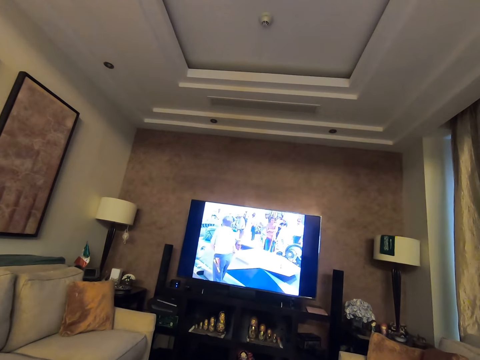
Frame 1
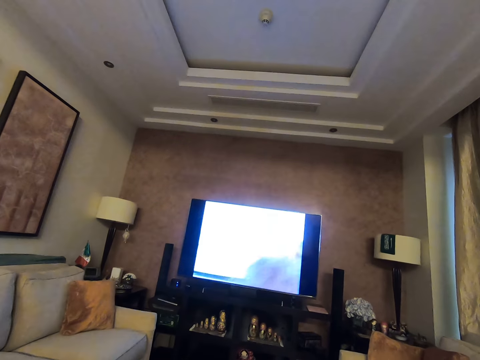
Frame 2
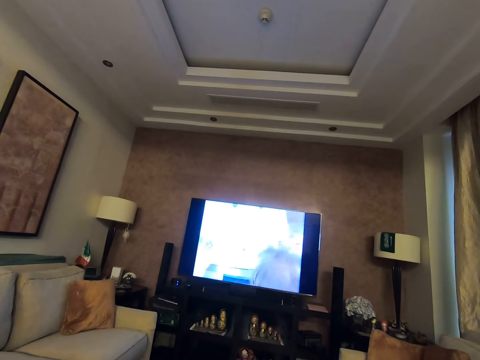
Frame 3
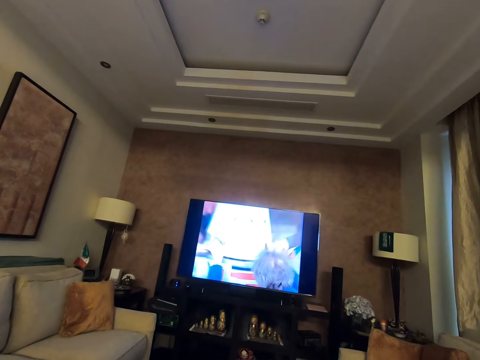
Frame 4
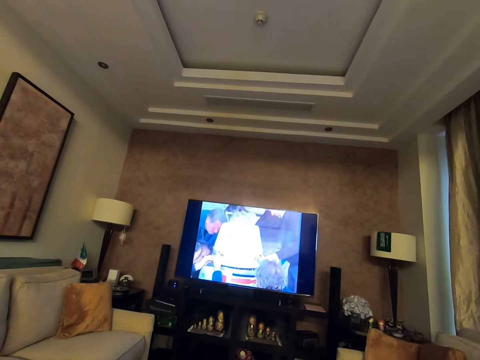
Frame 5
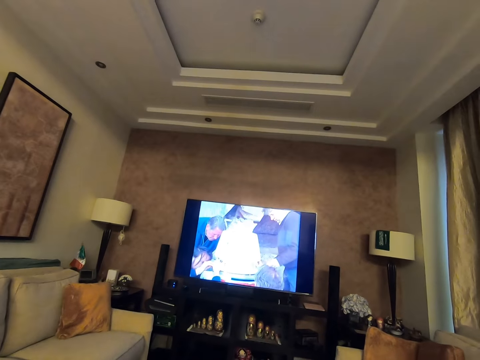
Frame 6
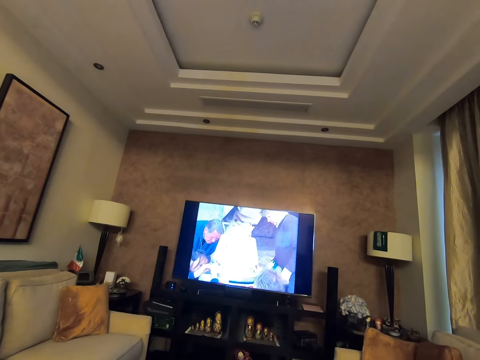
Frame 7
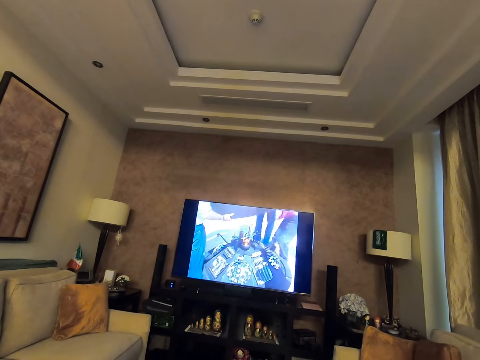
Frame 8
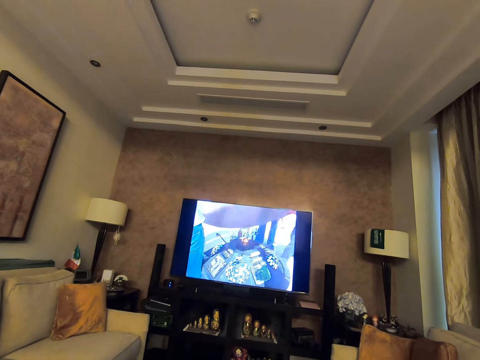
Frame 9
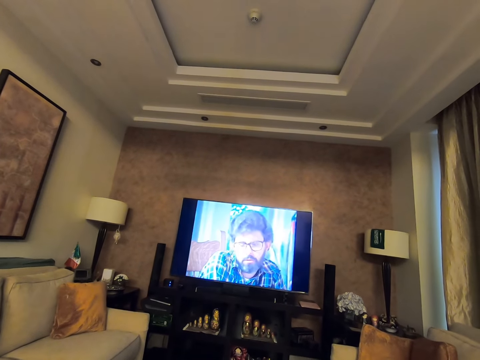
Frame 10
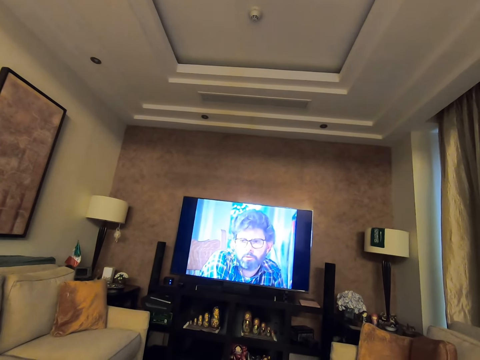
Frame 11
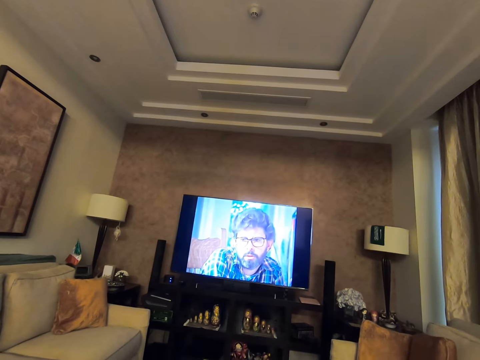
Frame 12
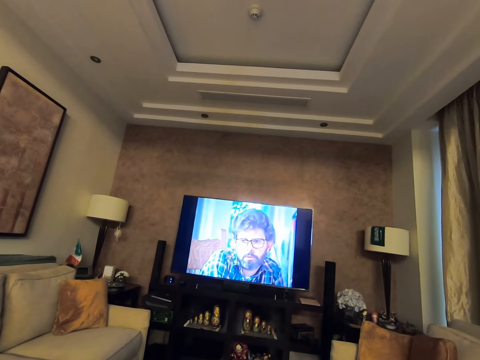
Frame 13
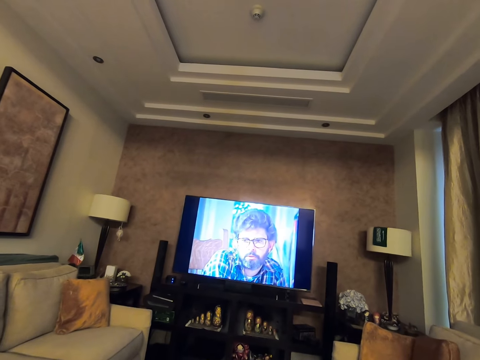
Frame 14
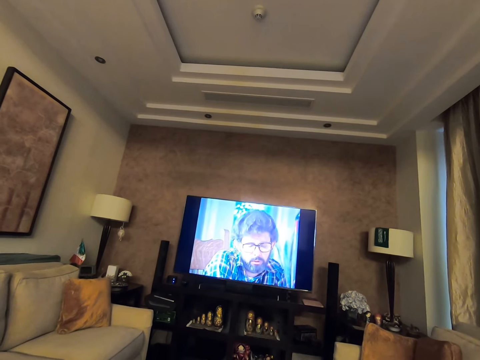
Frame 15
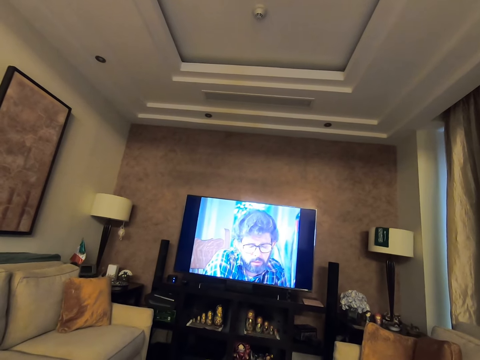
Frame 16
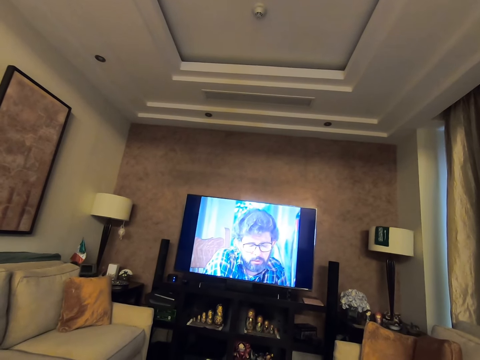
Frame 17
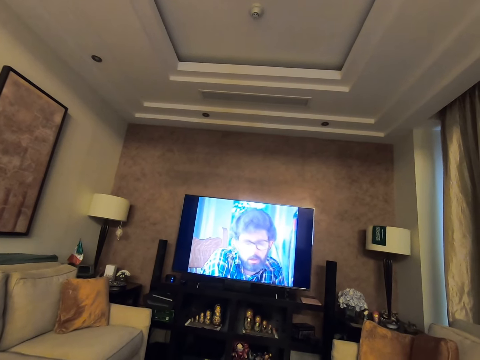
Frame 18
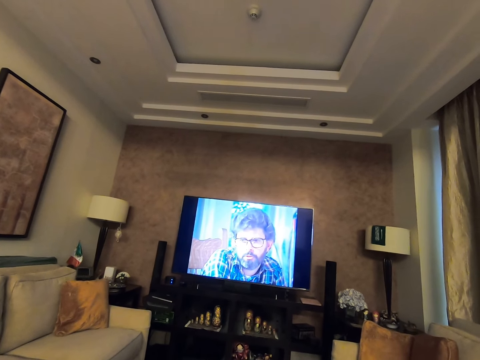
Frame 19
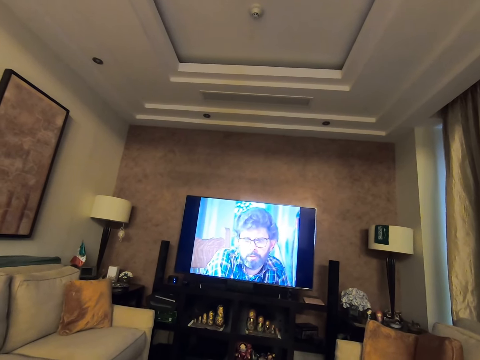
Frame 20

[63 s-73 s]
The camera wearer watches TV.

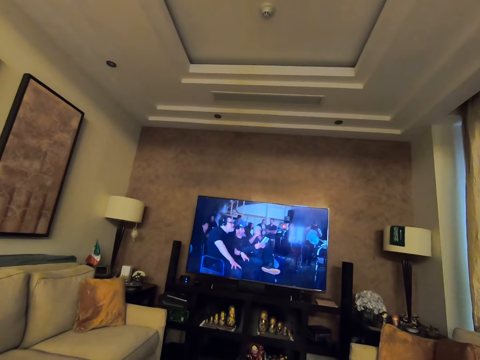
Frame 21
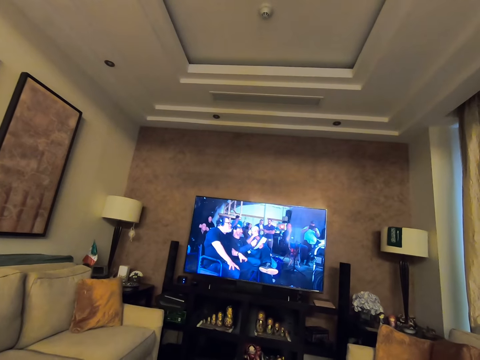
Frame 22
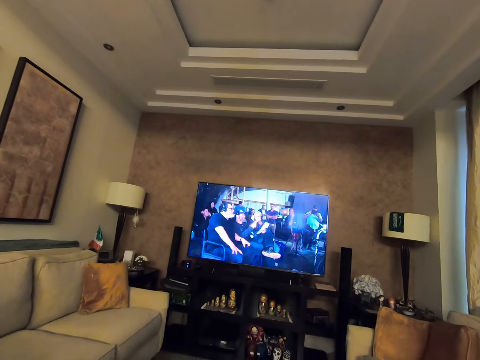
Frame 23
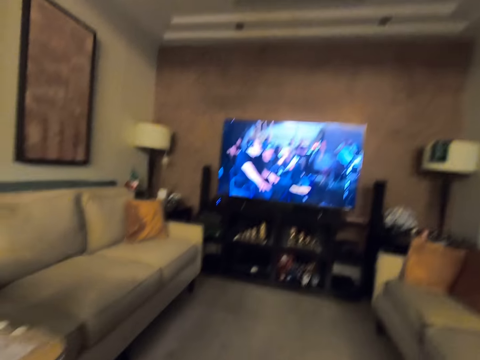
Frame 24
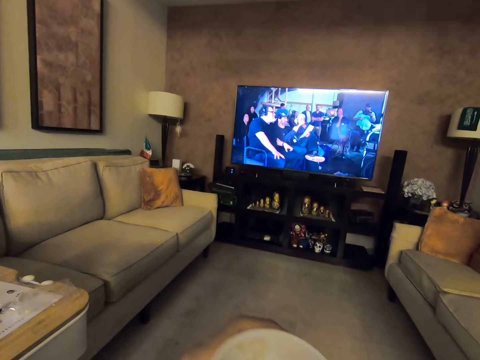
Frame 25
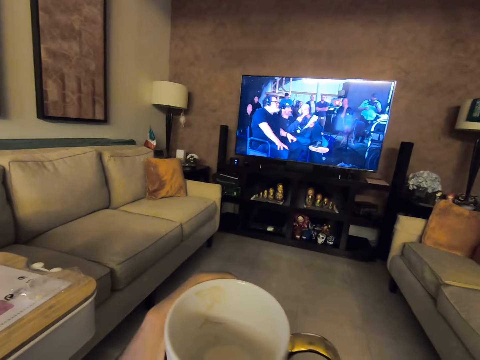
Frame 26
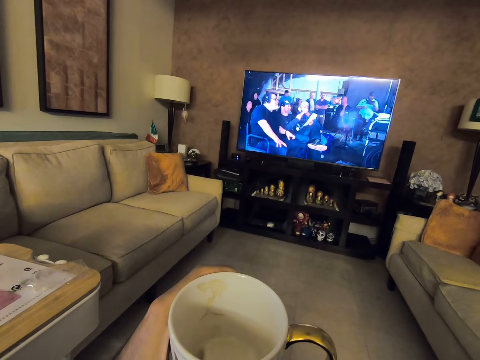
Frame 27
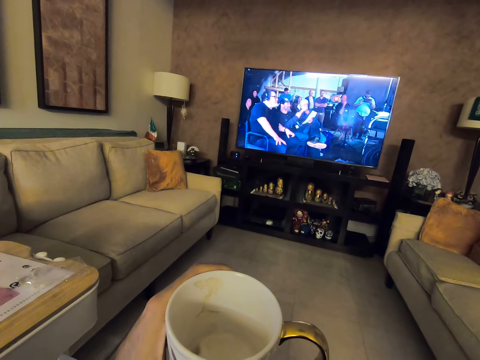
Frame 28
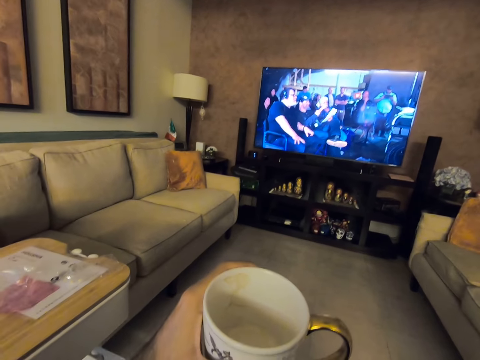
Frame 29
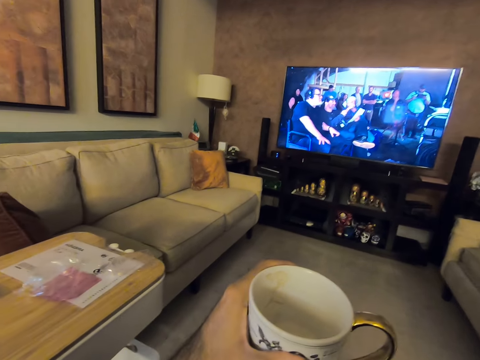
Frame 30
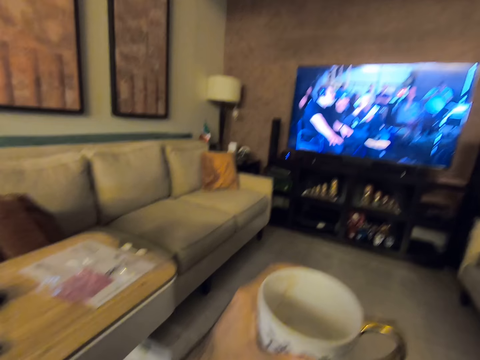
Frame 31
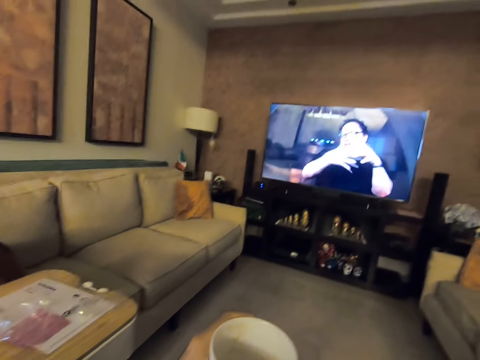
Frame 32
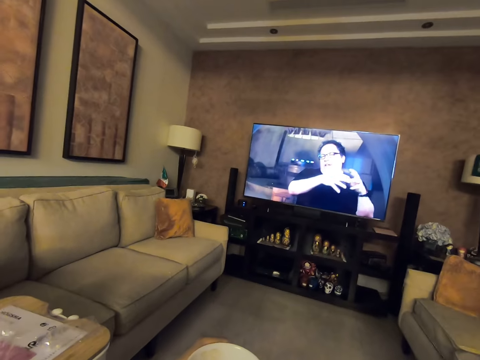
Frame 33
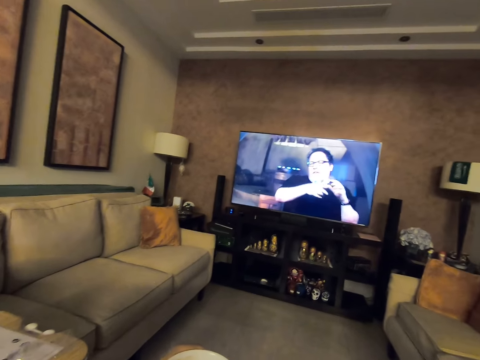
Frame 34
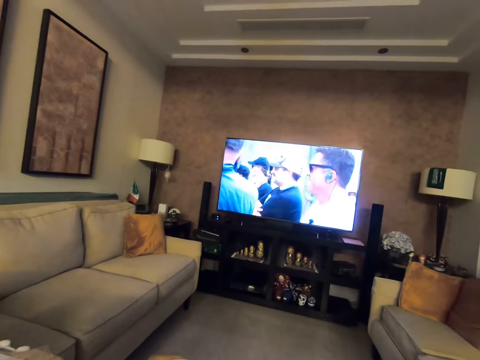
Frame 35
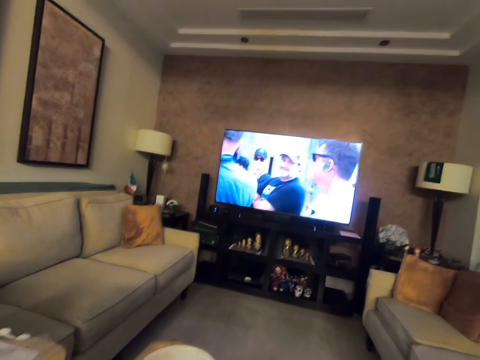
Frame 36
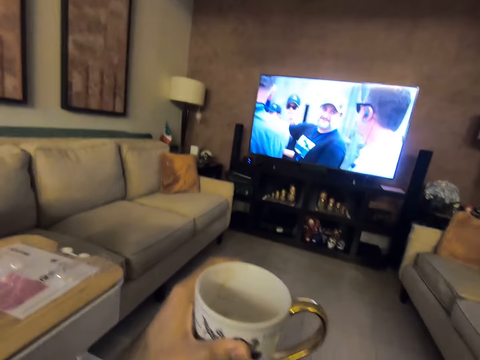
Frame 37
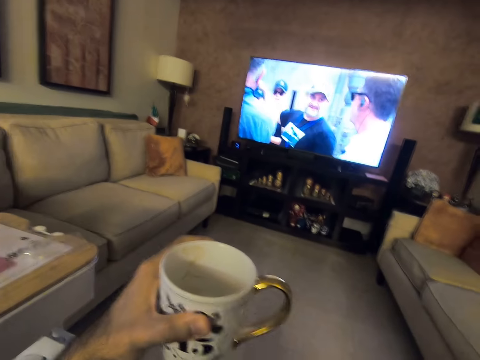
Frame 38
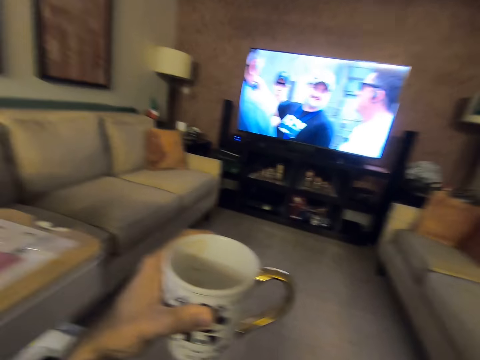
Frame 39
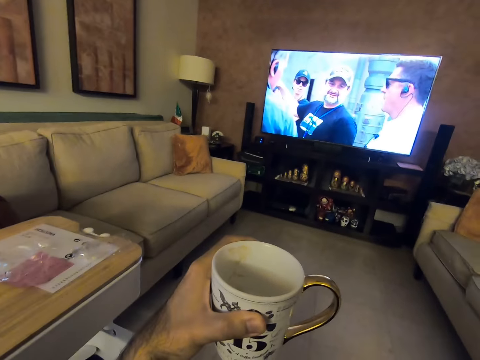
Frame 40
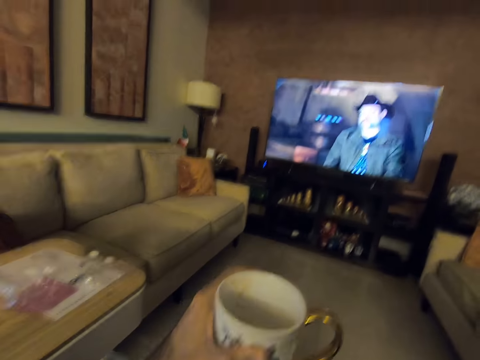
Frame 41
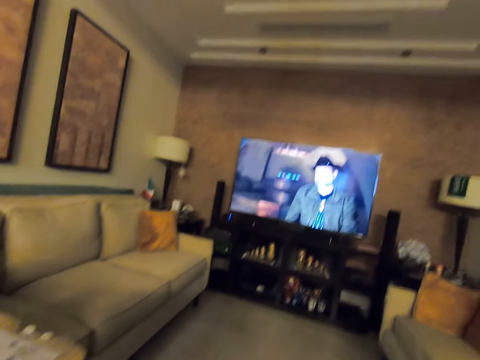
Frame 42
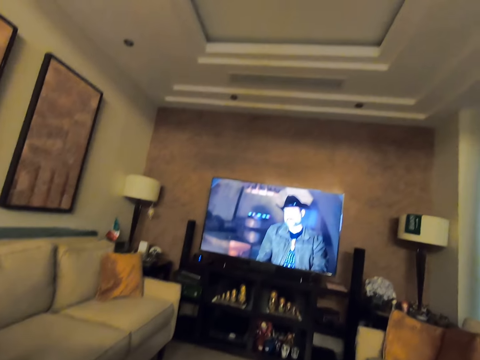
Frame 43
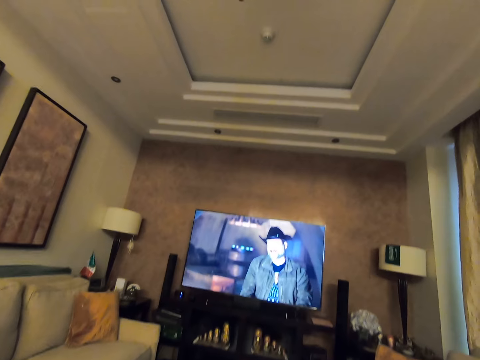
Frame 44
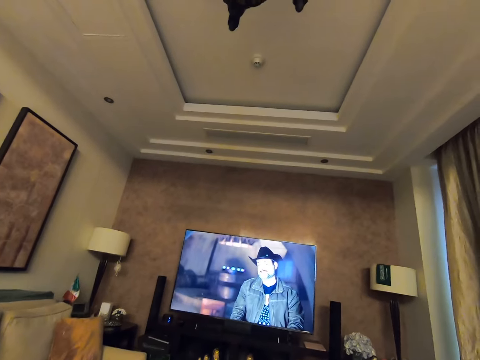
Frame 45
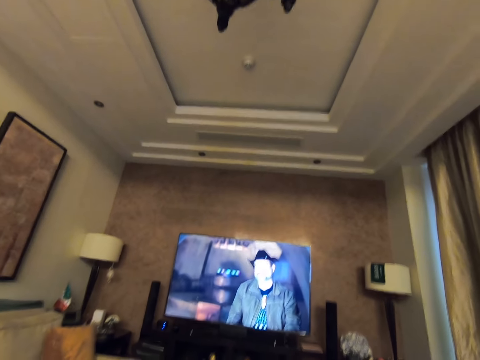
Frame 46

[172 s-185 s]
The camera wearer takes up a cup. They hold the cup. They take up the cup.

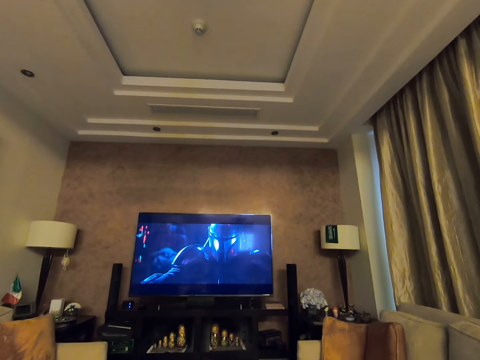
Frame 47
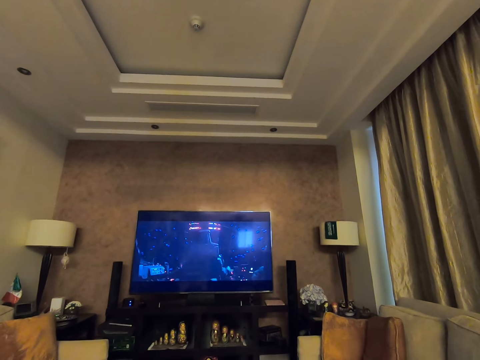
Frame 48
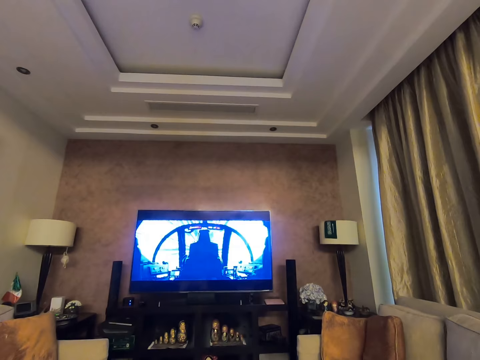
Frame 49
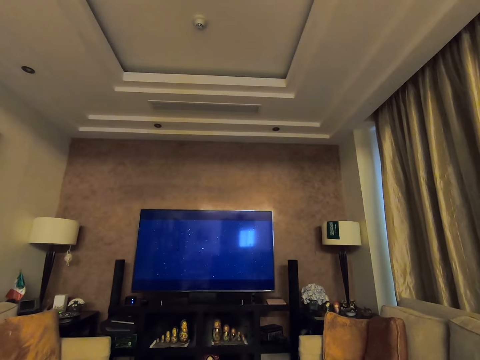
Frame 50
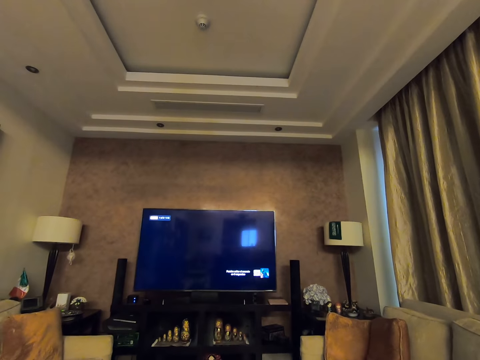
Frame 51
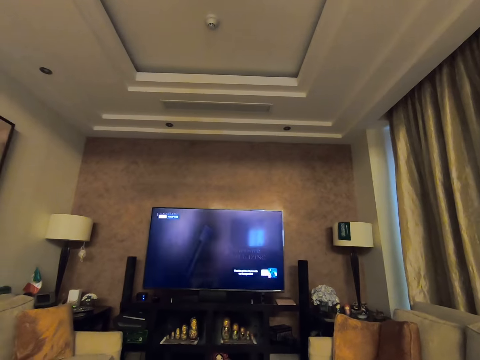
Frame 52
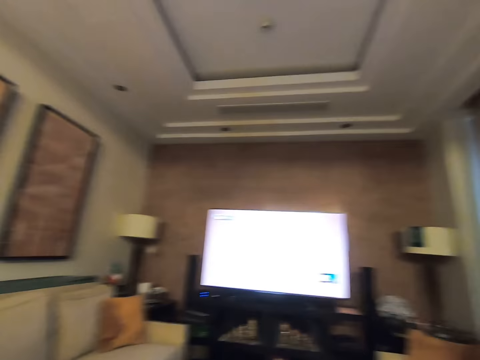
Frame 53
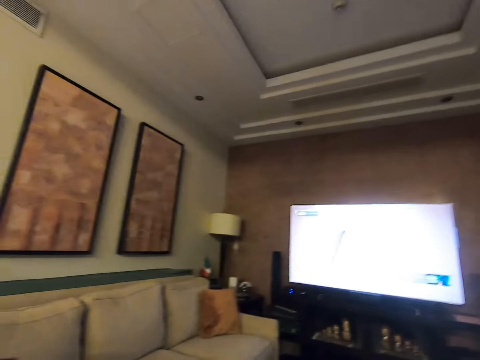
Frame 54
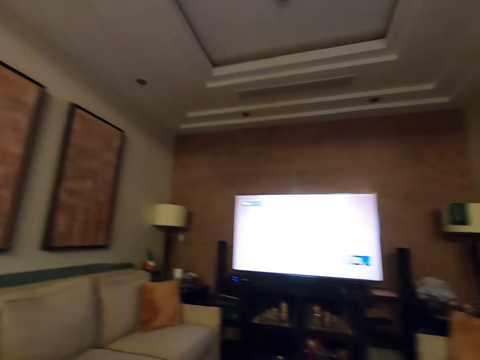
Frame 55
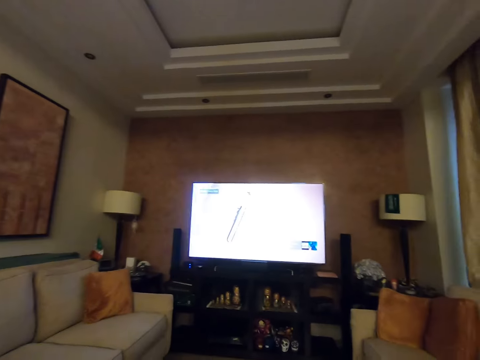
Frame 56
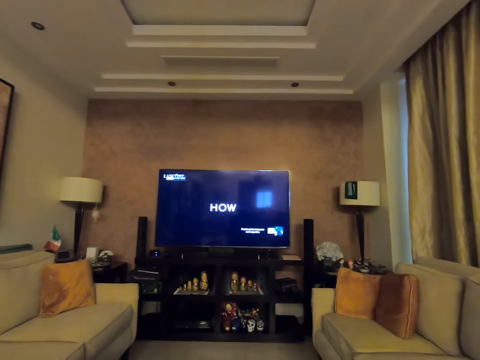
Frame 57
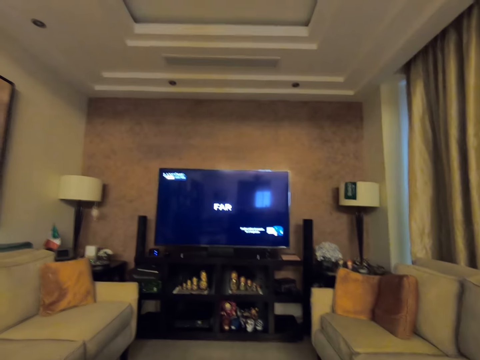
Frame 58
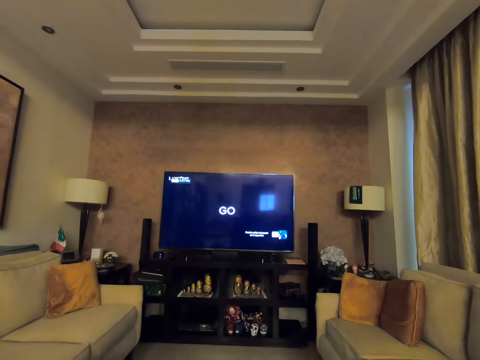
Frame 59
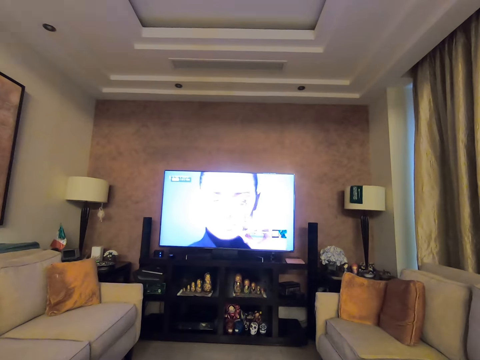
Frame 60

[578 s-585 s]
The camera wearer moves their head around the room while watching TV. They look at the television.
